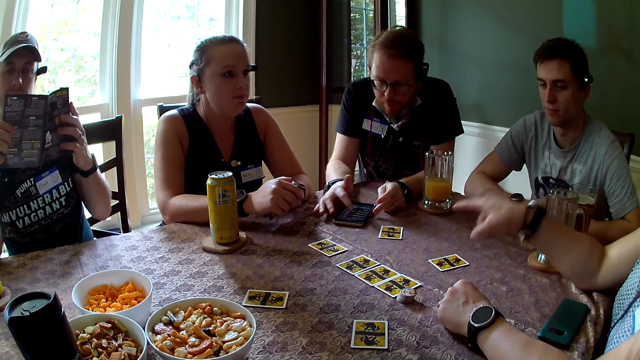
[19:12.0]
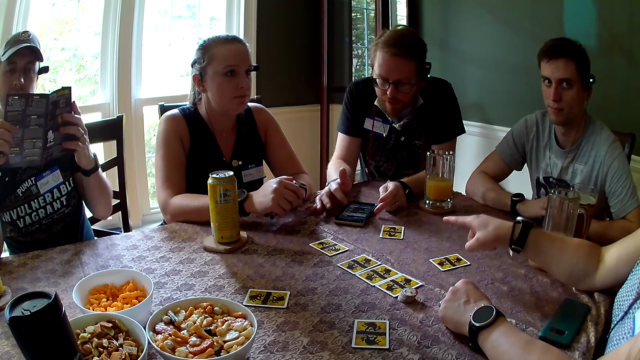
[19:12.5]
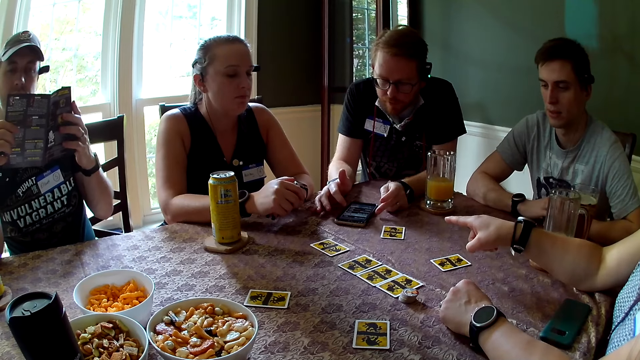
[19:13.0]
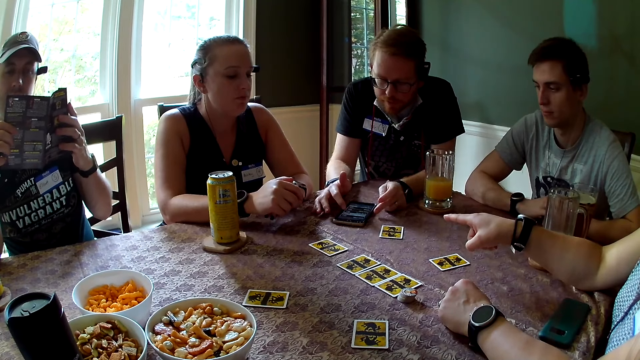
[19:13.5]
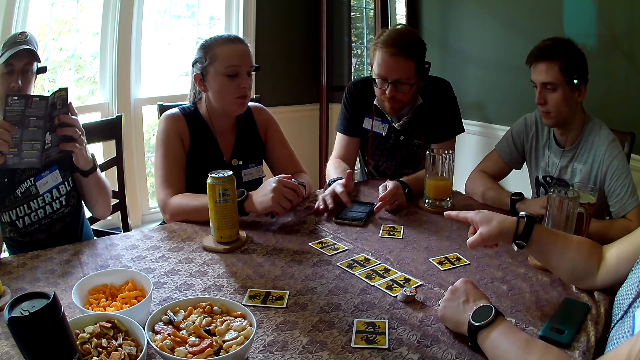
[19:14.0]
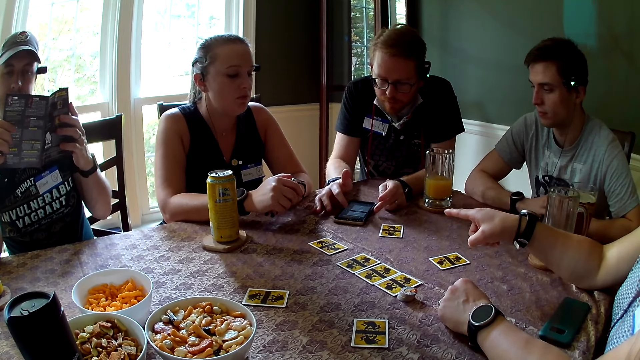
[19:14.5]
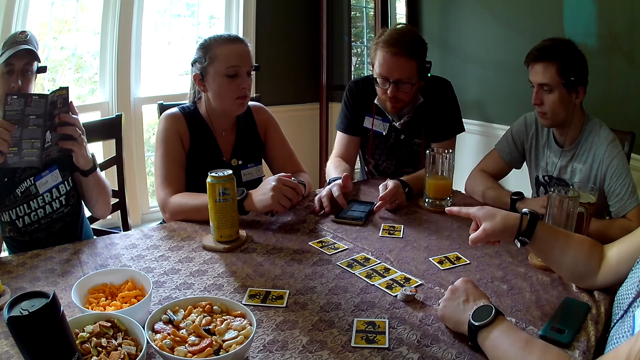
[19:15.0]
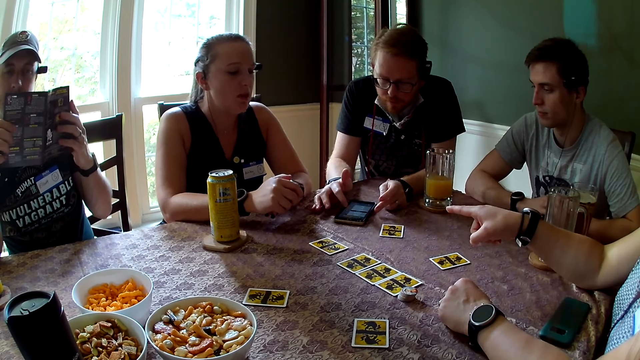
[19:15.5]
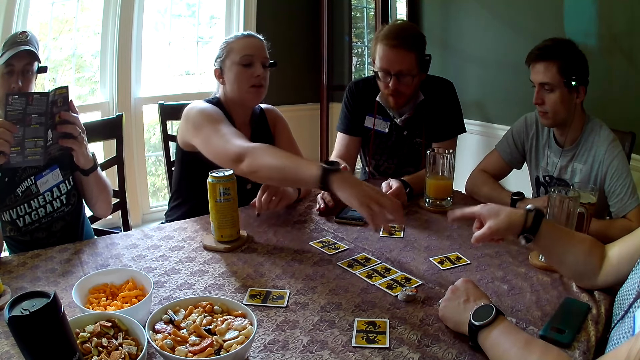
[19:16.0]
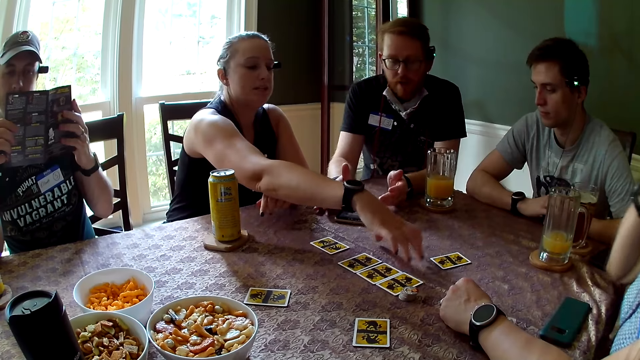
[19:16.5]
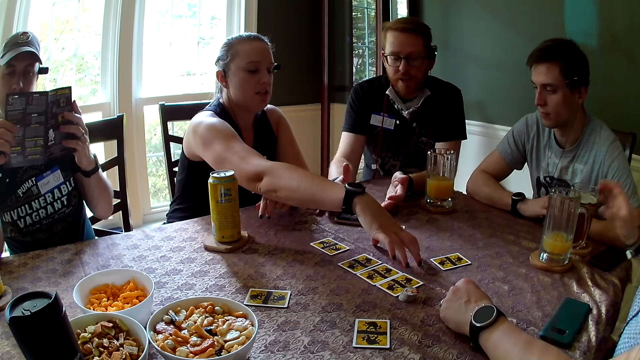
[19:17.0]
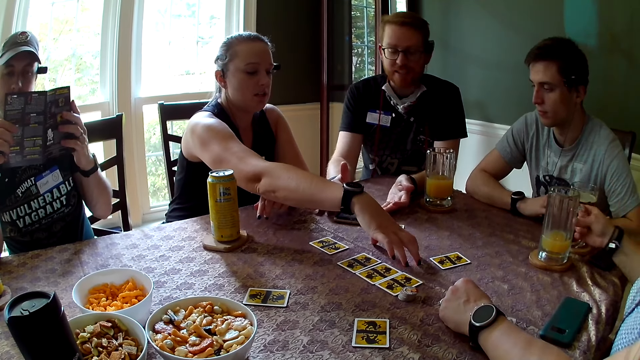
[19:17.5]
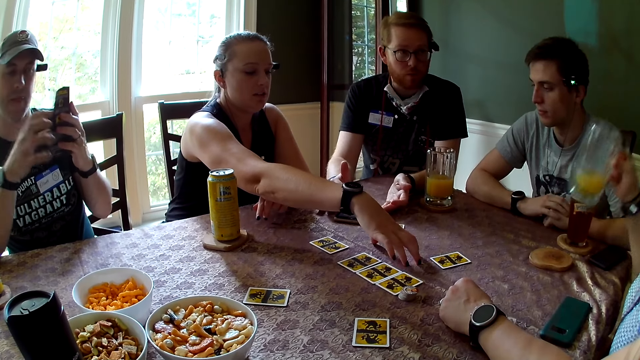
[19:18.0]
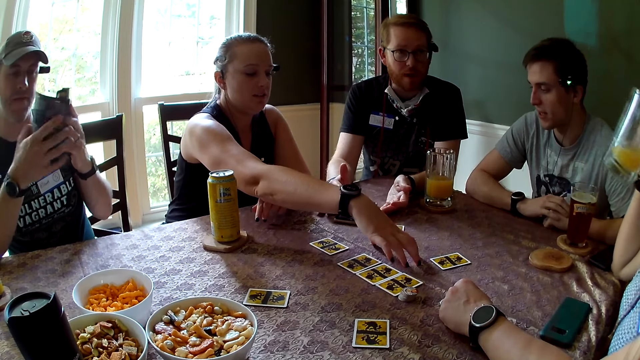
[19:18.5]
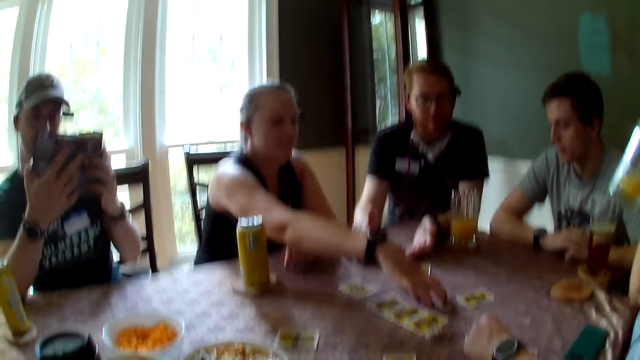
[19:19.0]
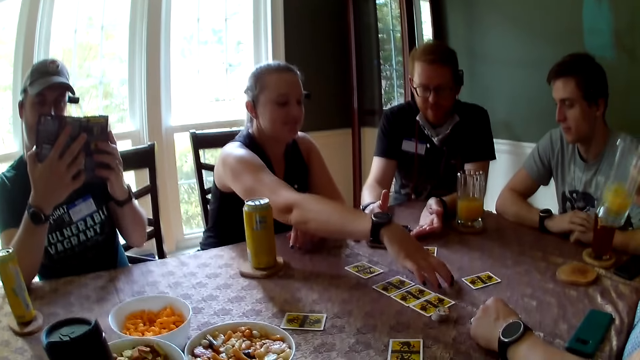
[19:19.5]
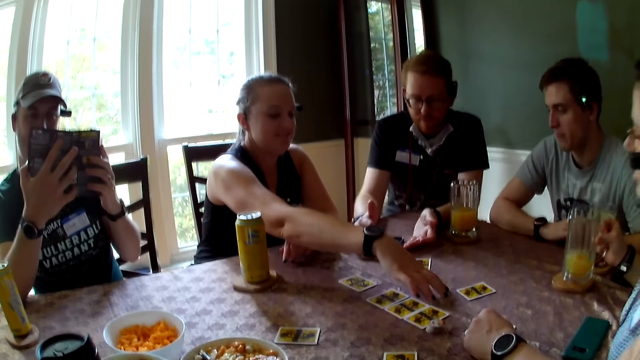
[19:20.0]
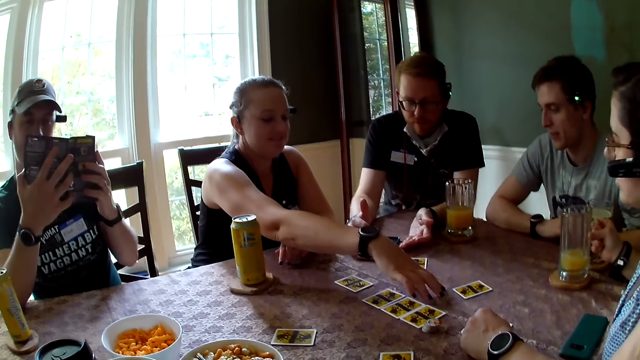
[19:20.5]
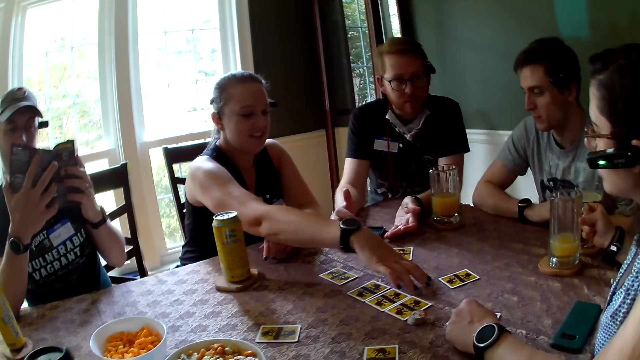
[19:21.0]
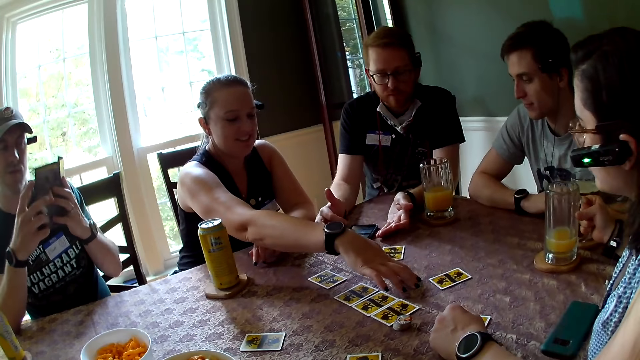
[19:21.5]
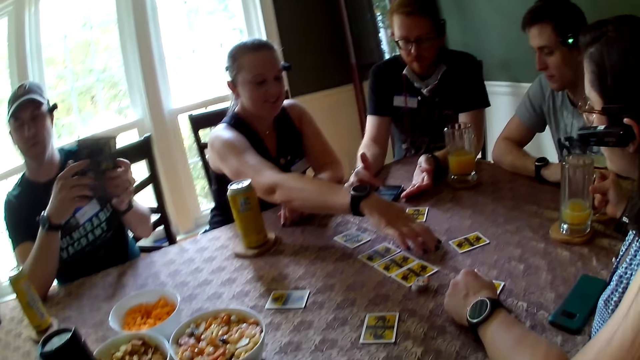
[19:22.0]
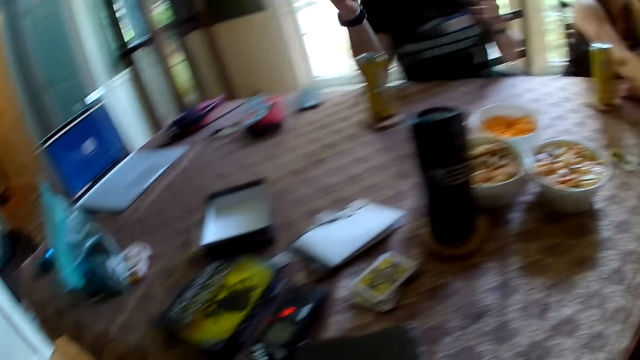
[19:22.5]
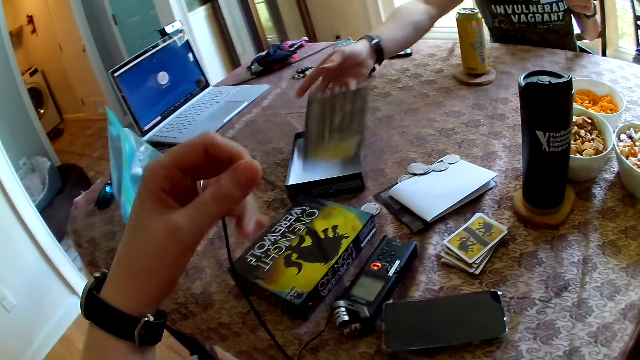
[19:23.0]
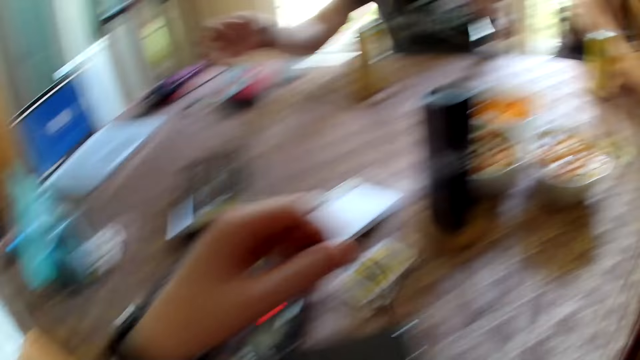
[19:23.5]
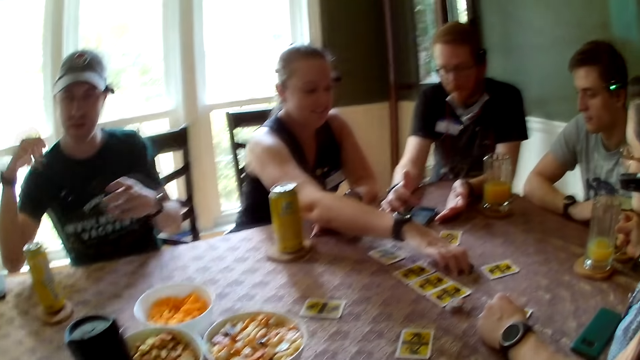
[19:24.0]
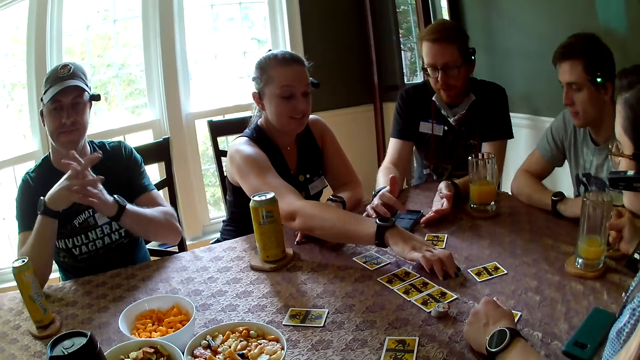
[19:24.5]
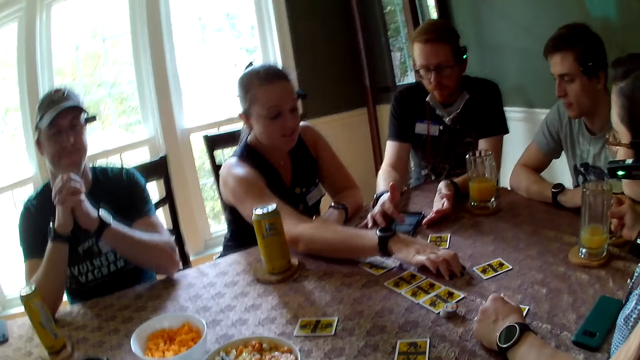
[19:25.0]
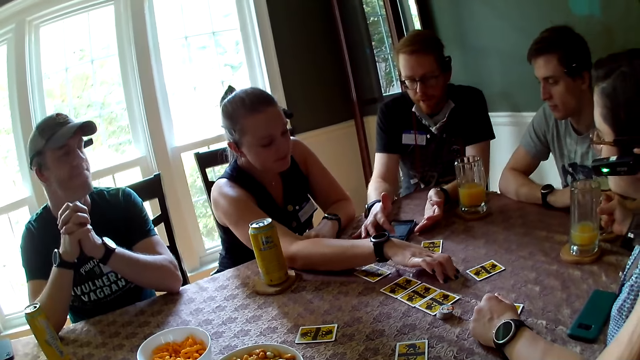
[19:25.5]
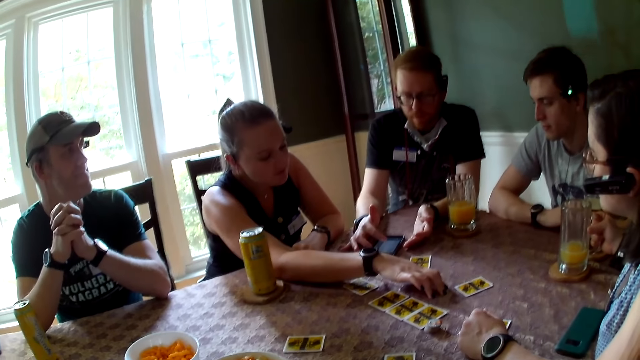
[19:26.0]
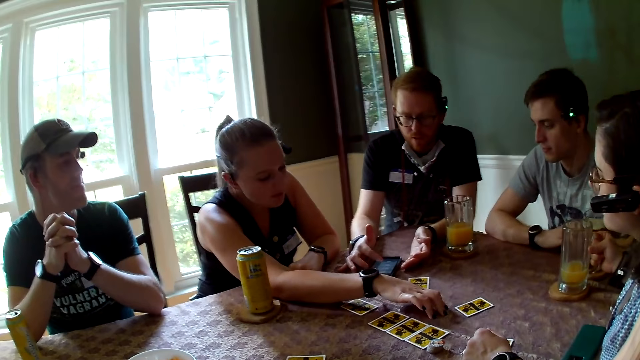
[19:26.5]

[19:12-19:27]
A man speaks to a group of people at the table. A woman points at the table. Another man reads a manual. Another woman stretches her hand on the table. The first man speaks to the group of people at the table. A third man speaks to the group of people at the table. The first woman drinks from the mug. The first man speaks to the group of people at the table. The camera wearer interacts with groups of people. The first woman speaks to the first man. The second man closes the manual with his hand and drops the manual on the table. The first man speaks to the group of people at the table. The camera wearer holds an earpiece. They look around. The second man folds his two palms together. The second woman stretches her hand on the table.

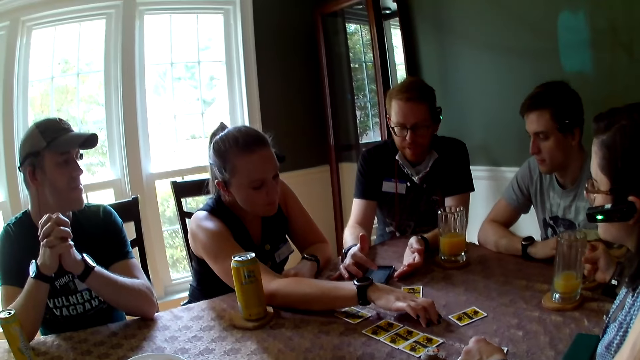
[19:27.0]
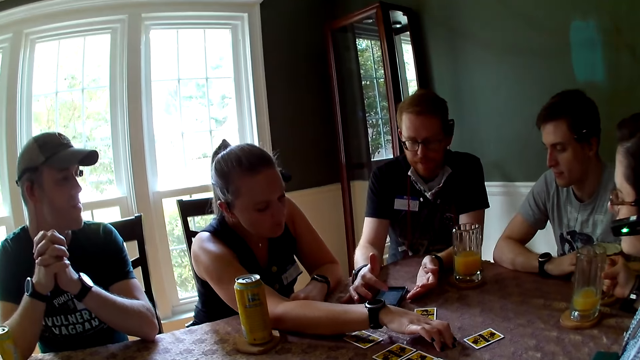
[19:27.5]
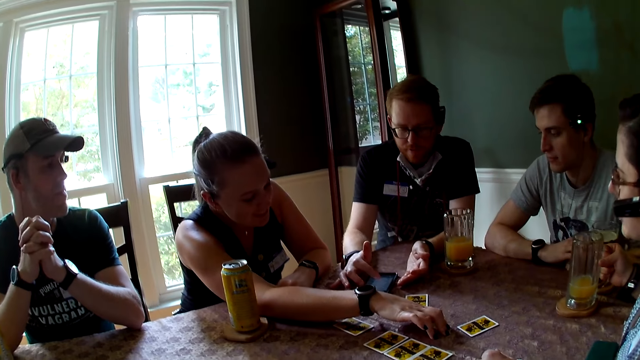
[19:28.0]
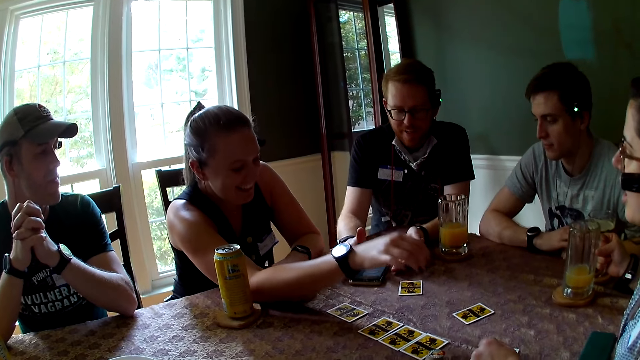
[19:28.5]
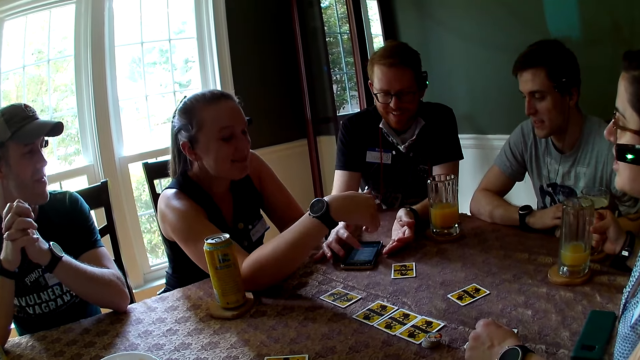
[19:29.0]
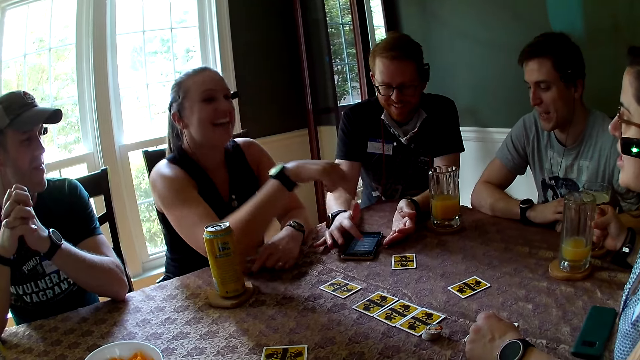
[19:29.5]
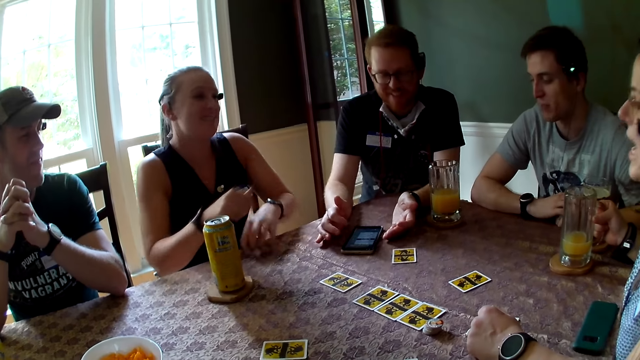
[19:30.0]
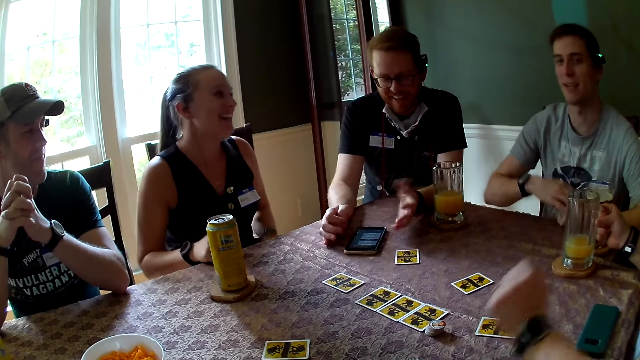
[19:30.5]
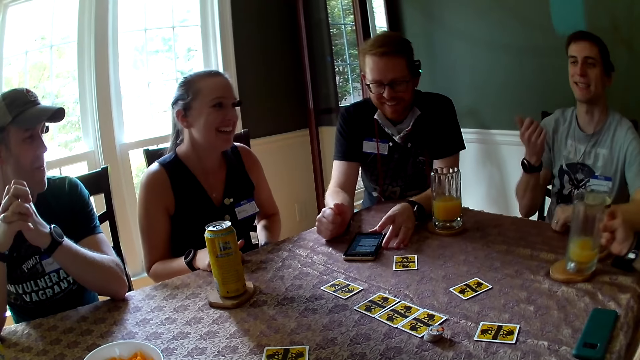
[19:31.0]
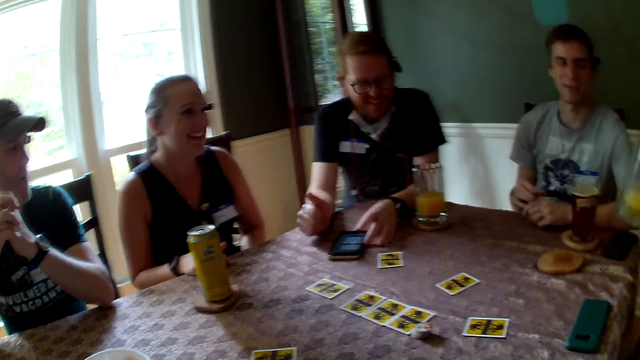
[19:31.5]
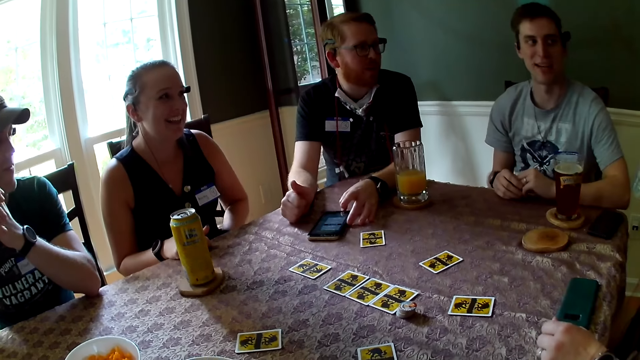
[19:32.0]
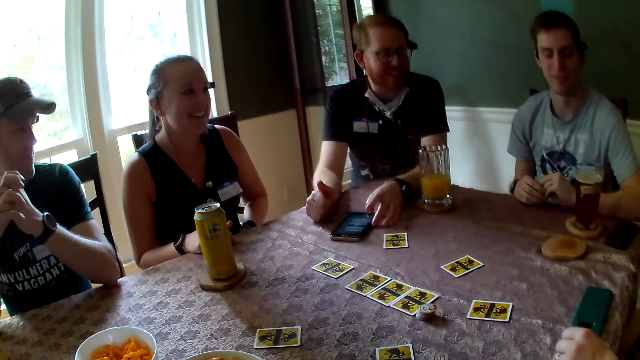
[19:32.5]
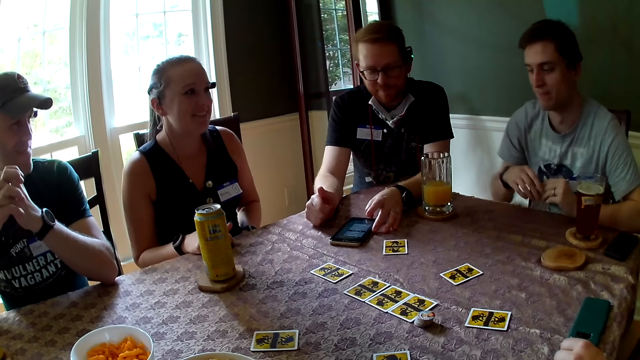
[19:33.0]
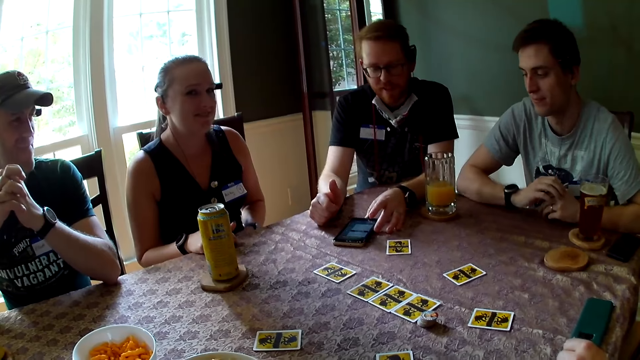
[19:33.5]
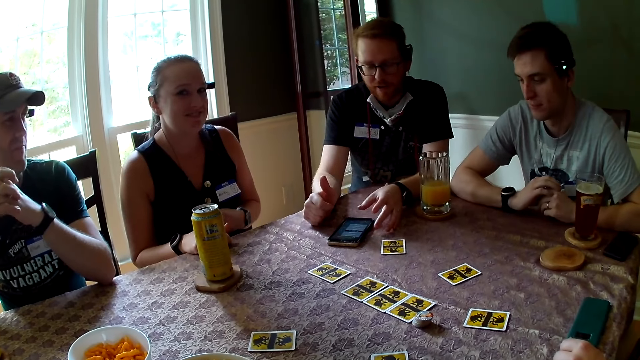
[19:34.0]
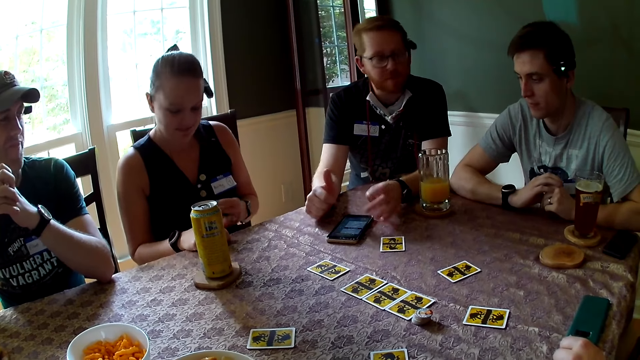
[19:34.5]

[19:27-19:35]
A woman speaks to the group of people at the table. Another woman speaks to the group of people at the table. A man scrolls through the phone and presses his phone with his hands. Another man speaks to the group of people at the table. The second woman carries a cup of juice with her hand from the table and drinks the juice from the cup. The first man speaks to the group of people at the table.
